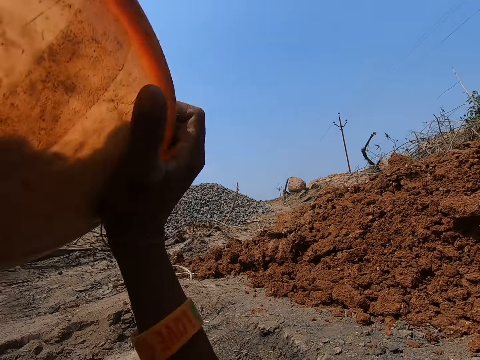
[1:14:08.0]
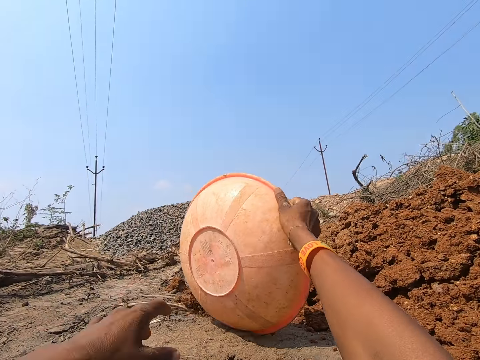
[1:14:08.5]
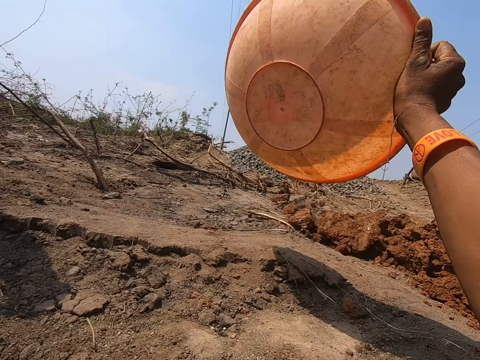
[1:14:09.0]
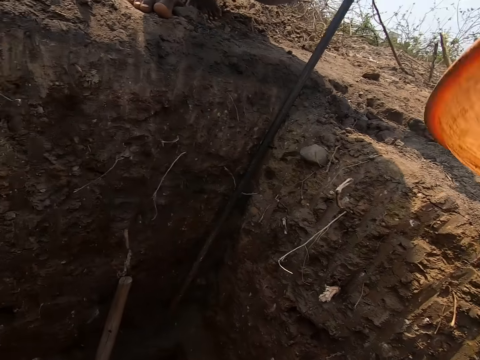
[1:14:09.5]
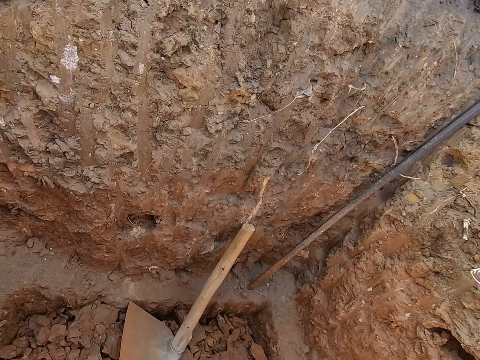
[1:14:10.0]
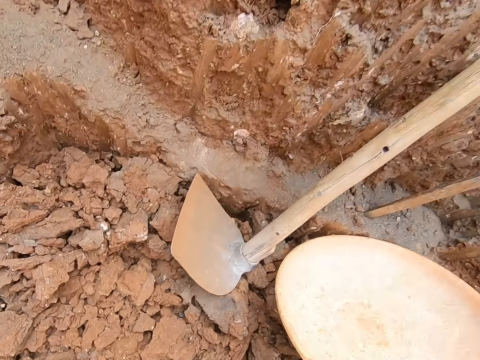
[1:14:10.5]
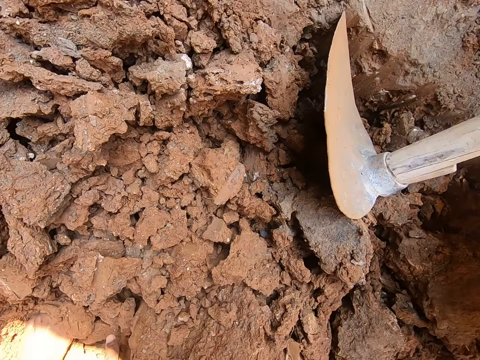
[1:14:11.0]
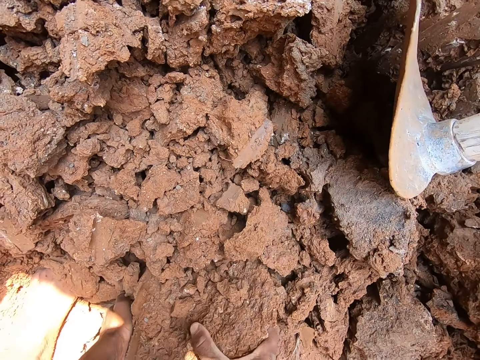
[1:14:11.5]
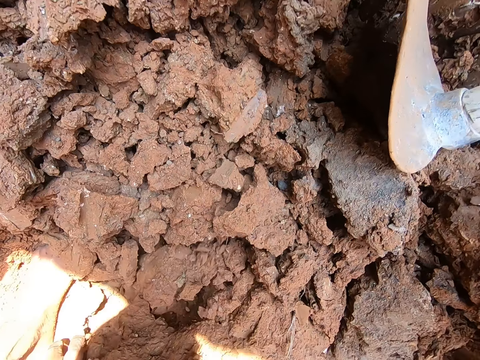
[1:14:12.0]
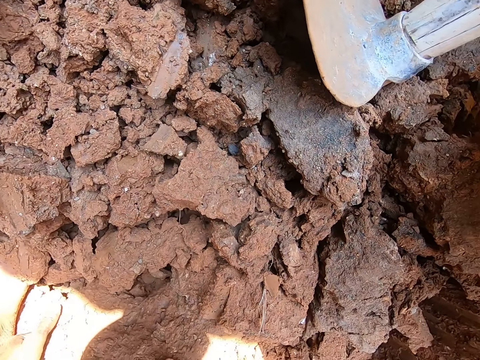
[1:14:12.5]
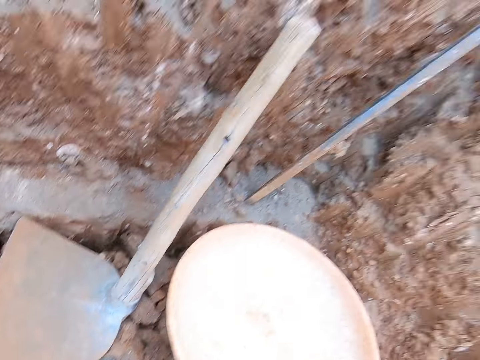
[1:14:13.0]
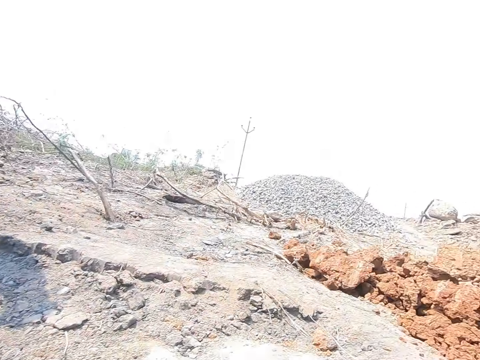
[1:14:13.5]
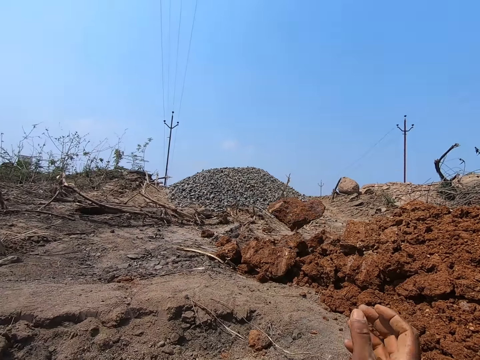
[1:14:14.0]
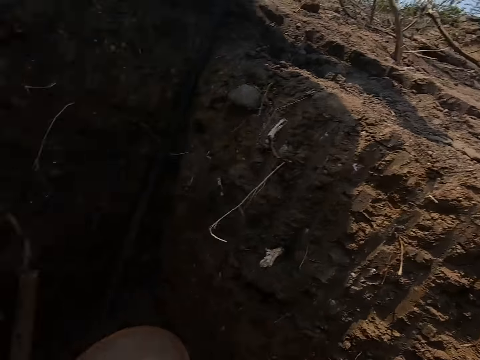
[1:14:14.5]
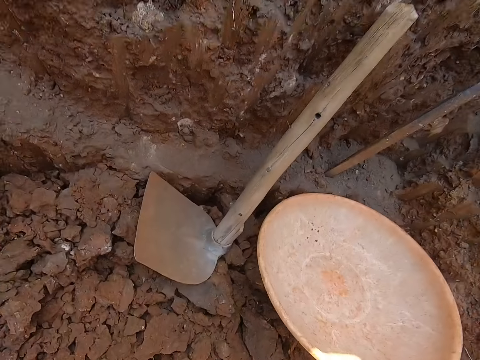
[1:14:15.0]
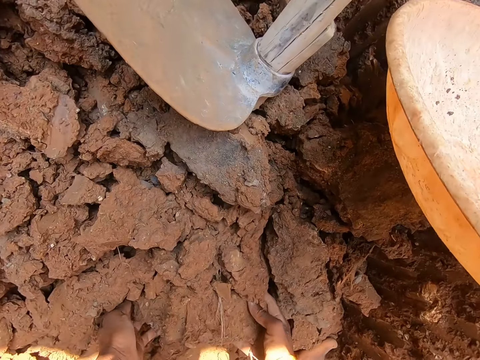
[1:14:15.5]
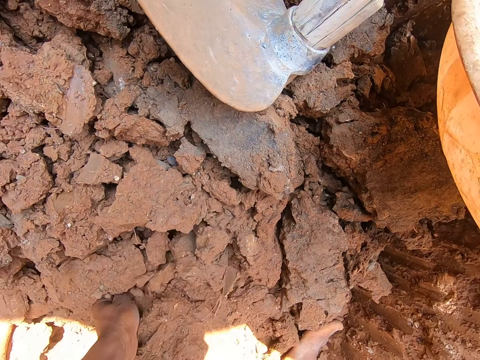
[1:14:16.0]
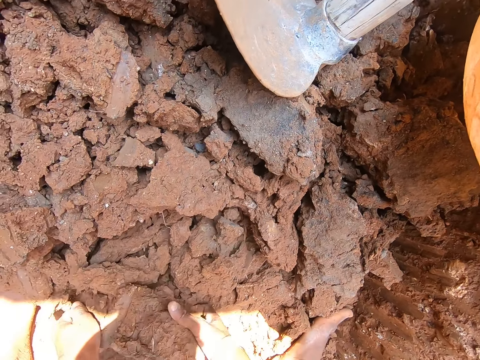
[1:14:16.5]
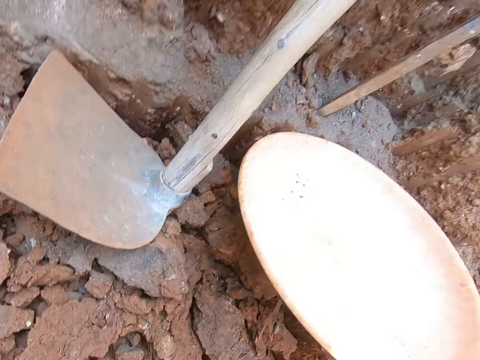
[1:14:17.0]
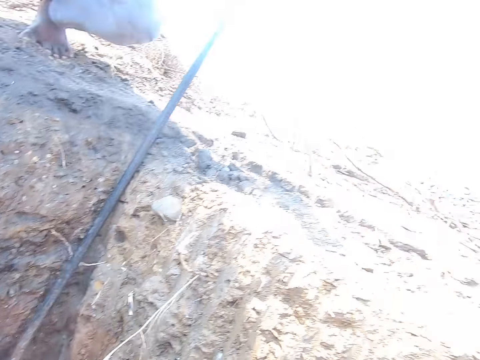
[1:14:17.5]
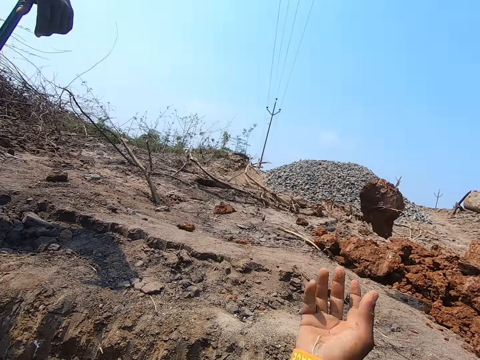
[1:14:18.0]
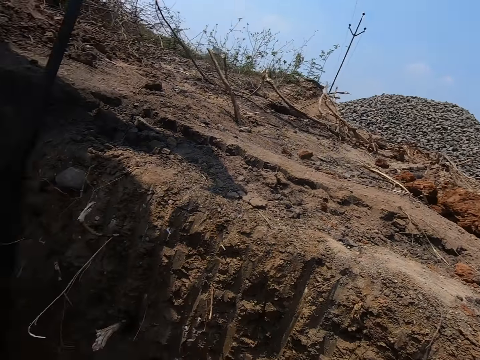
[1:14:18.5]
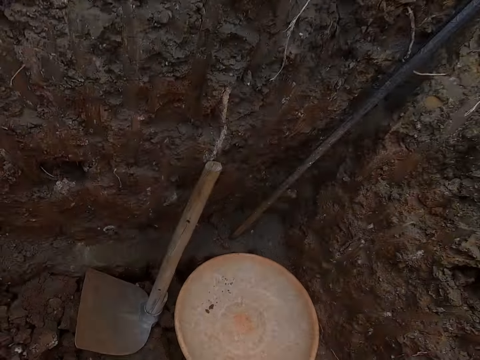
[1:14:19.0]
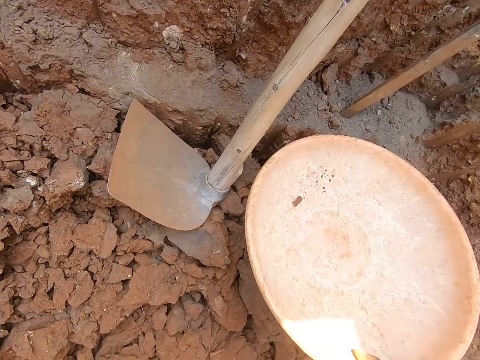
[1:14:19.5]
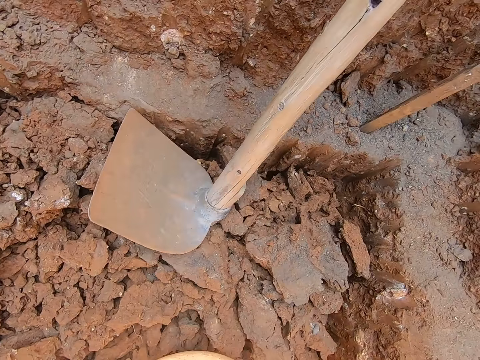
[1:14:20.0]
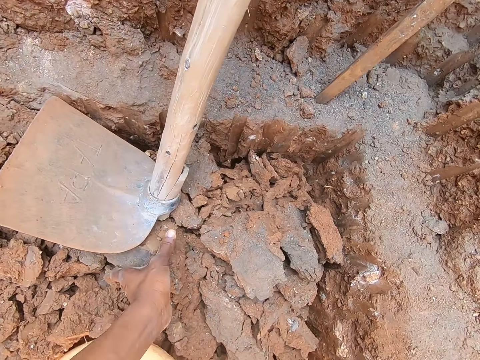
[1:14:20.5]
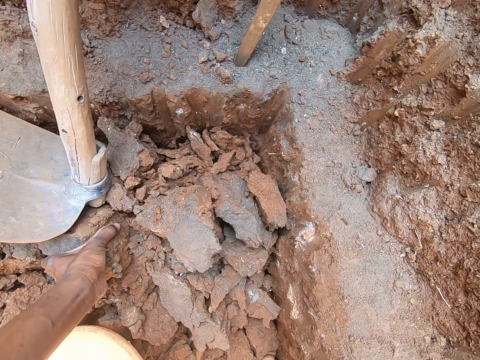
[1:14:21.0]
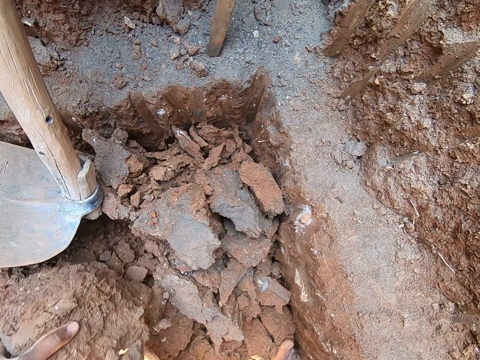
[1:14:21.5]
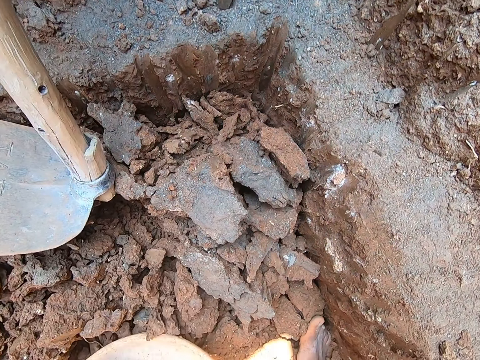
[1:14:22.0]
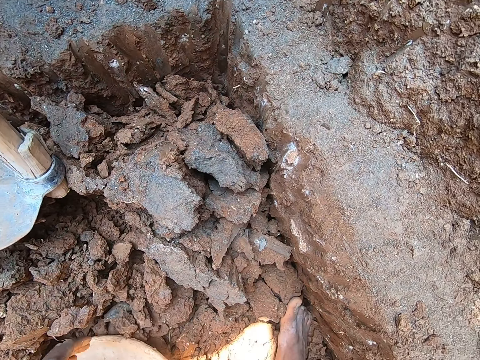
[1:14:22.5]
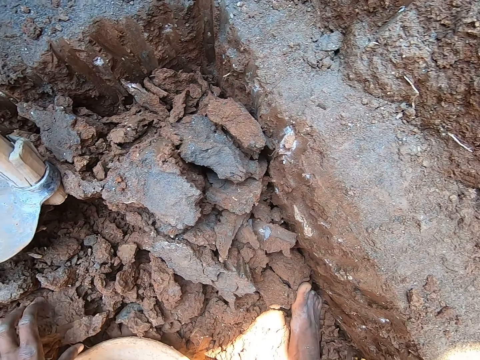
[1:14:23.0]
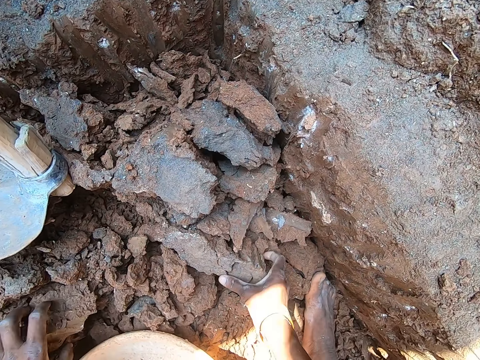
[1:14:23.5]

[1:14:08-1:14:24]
The camera wearer throws the stones in the bowl in both hands onto the ground. He looks around. He drops the bowl on the ground in the hole with his right hand. He picks up a rock from the ground in the hole with both hands. He throws the rock on the ground with both hands and holds the soil. He picks up a rock from the ground in the hole with both hands and scoops the soil with his hands. He throws the rock on the ground with his right hand. He looks around. He moves the bowl on the ground in the hole with his right hand. He picks up the basin. He gathers some rocks from the ground in the hole into the bowl with both hands. He looks around.

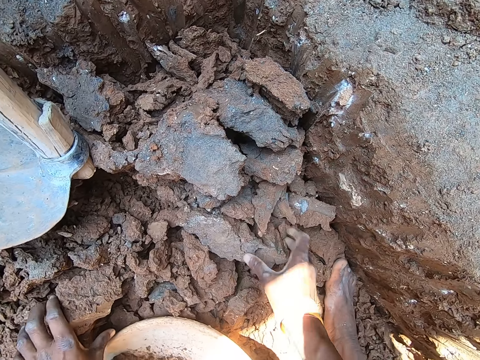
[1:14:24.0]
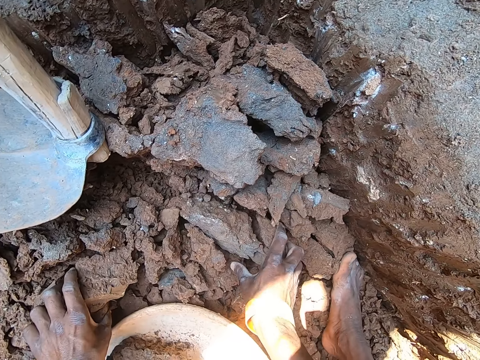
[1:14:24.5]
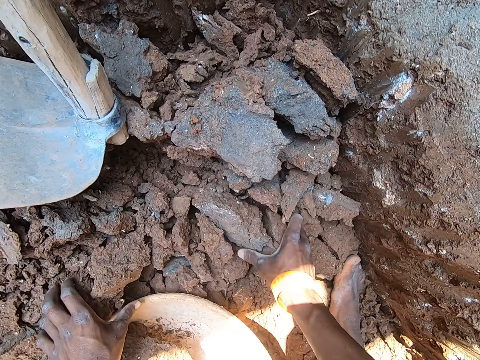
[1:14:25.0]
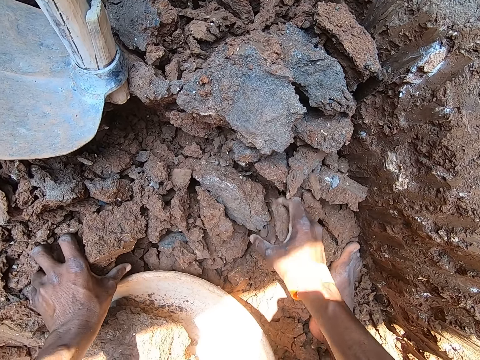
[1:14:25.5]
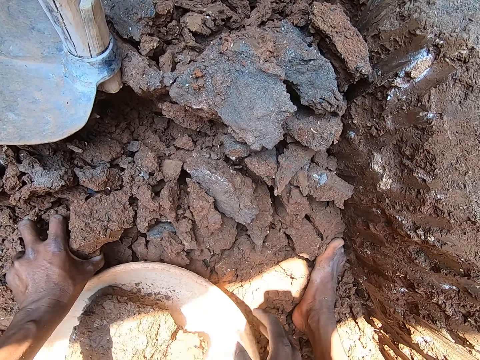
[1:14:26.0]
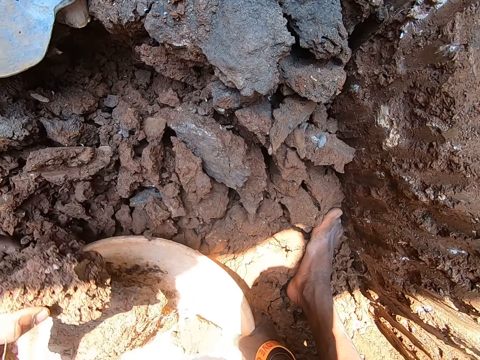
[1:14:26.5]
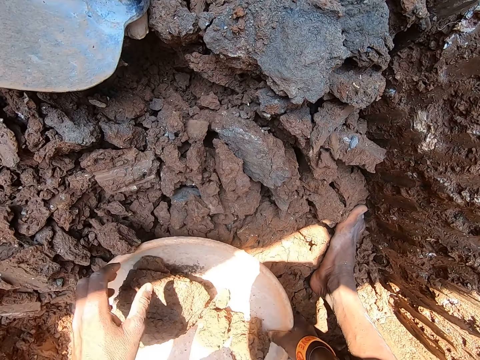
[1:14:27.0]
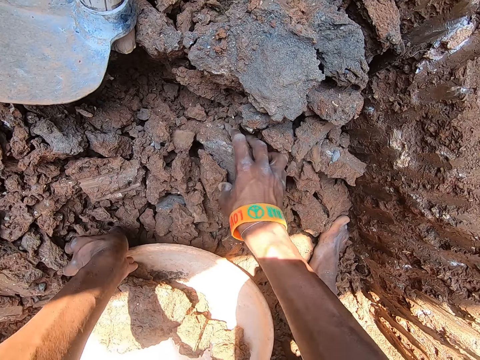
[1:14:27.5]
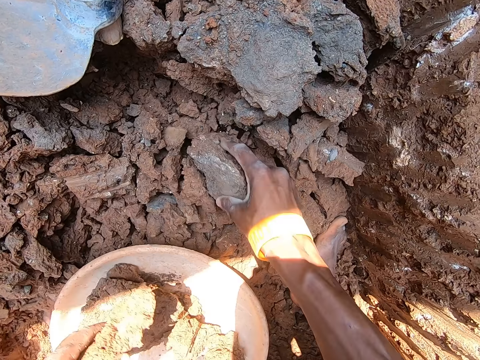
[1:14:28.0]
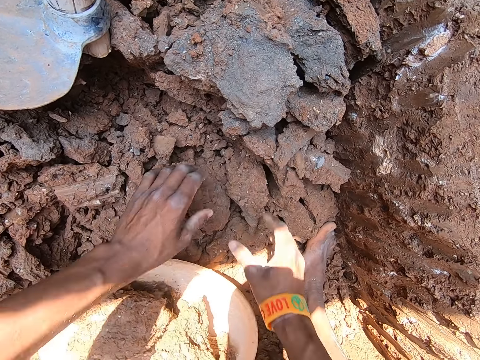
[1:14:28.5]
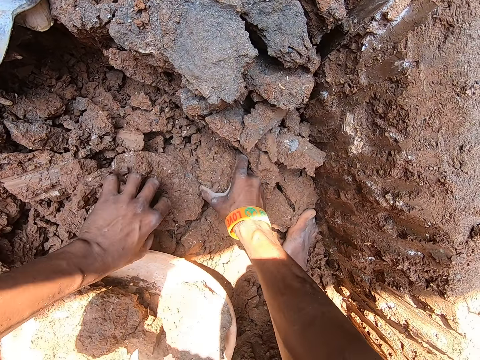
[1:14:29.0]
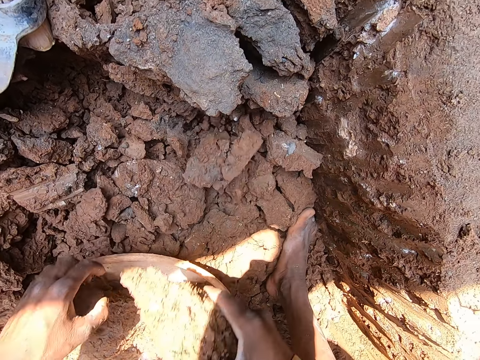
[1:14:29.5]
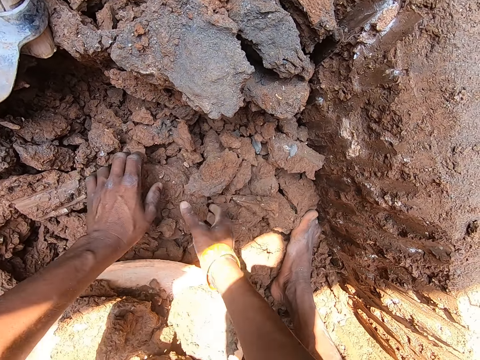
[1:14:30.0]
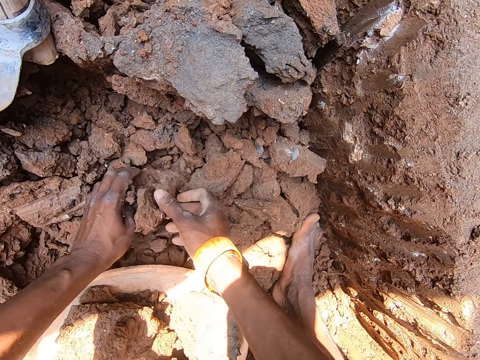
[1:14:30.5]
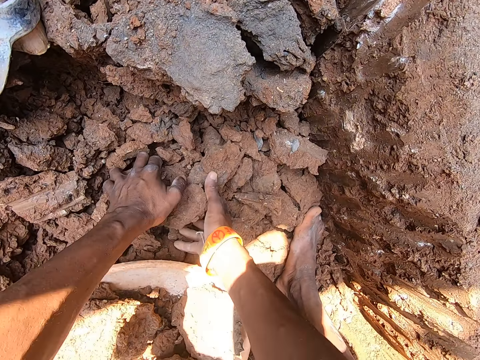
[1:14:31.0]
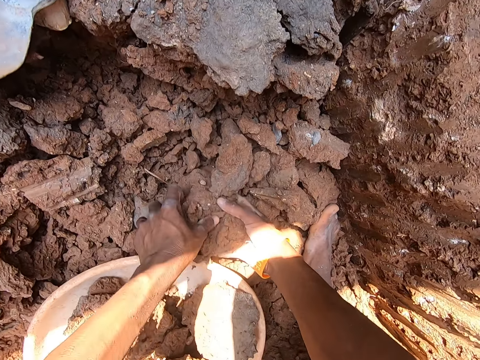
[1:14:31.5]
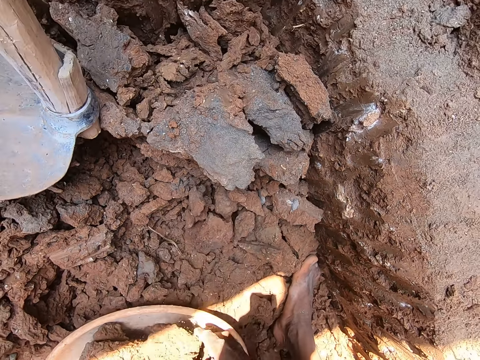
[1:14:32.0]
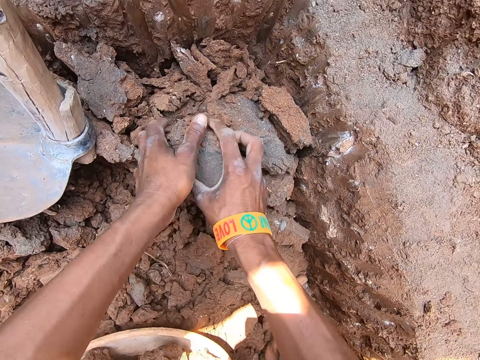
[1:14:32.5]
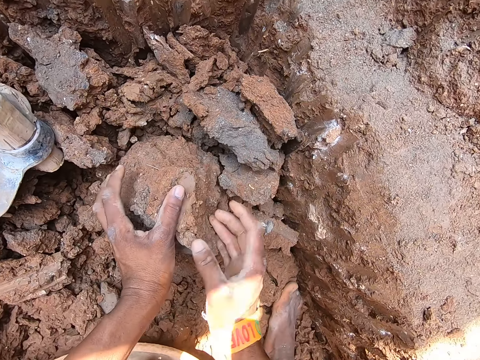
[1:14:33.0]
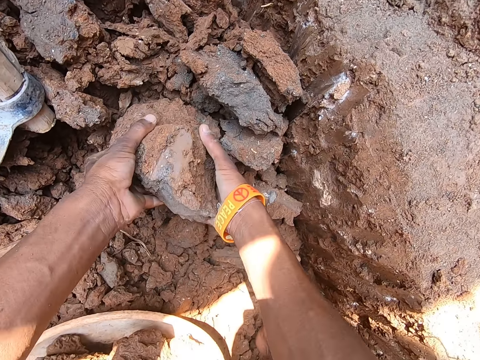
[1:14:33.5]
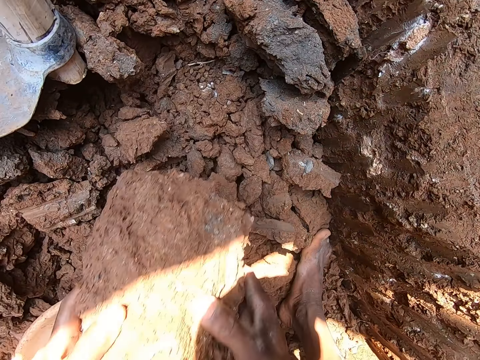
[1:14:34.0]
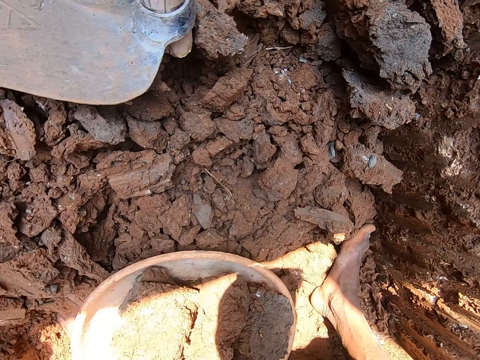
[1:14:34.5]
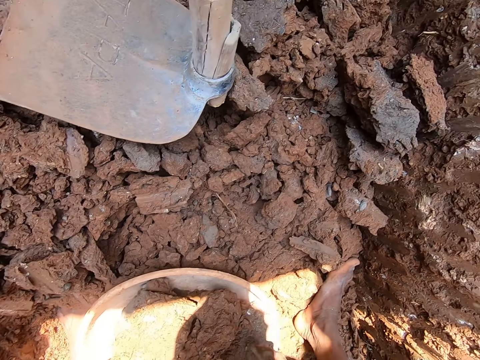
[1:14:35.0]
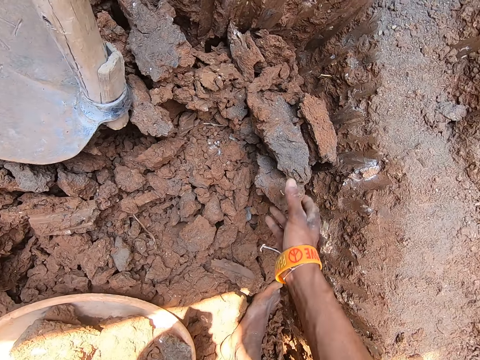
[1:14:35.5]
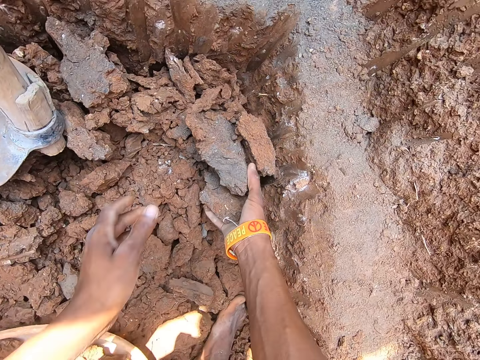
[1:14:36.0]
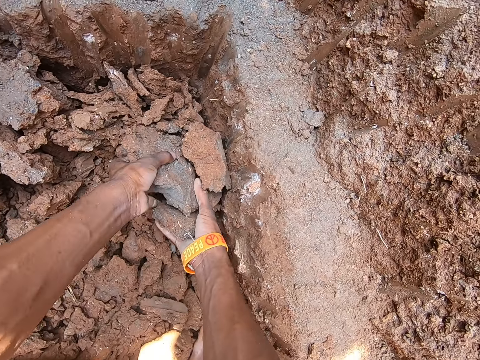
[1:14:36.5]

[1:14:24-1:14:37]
The camera wearer scoops the soil. They place the soil into the basin. They scoop the soil. They scoop the soil again. They place the soil into the basin. They pick up the soil. They place the soil into the basin.
